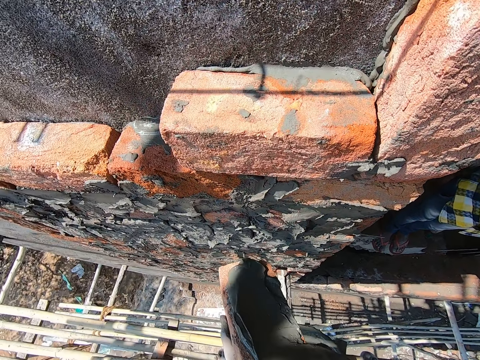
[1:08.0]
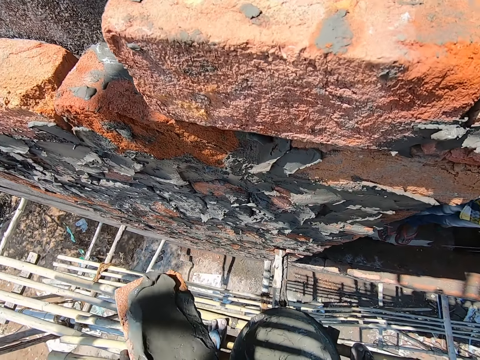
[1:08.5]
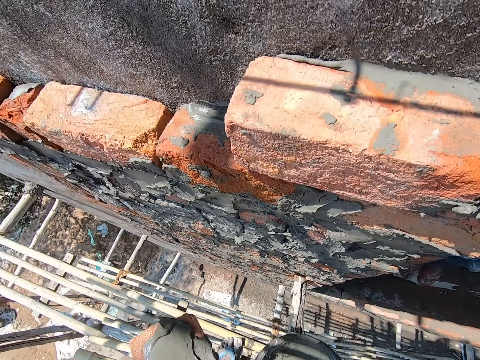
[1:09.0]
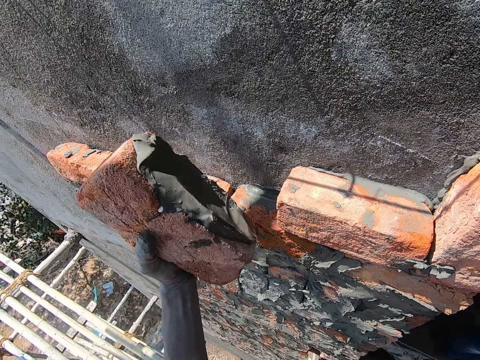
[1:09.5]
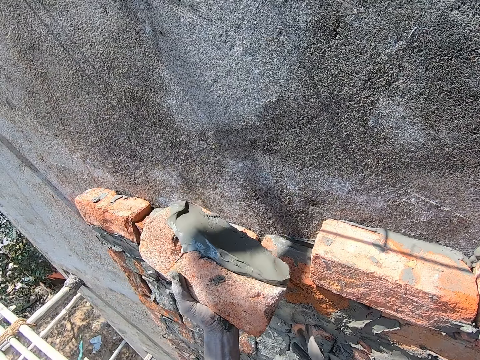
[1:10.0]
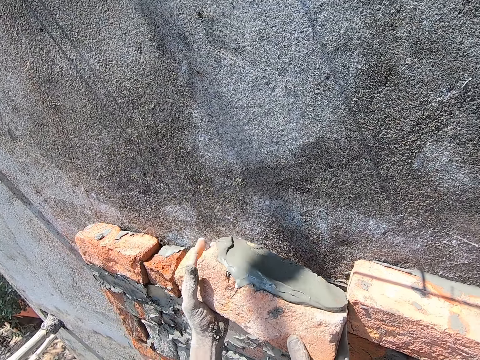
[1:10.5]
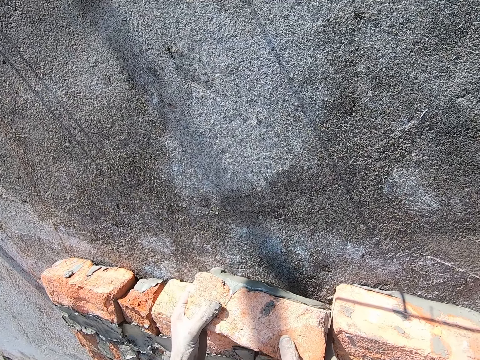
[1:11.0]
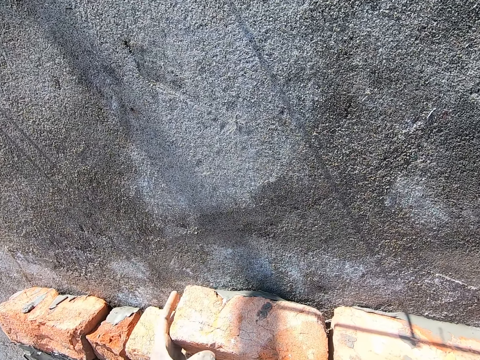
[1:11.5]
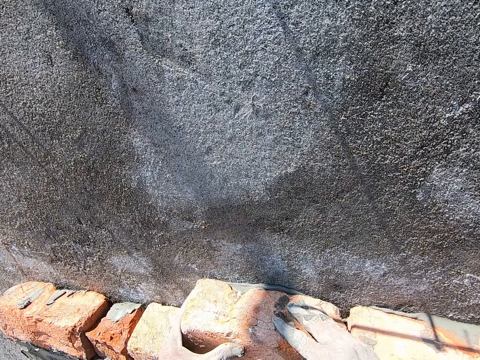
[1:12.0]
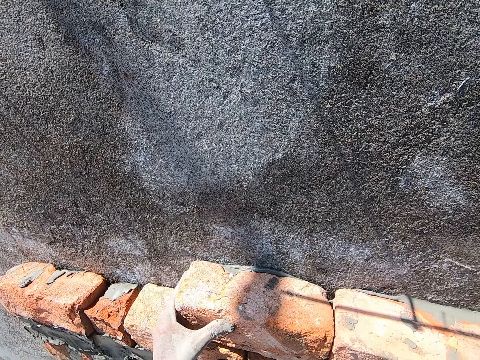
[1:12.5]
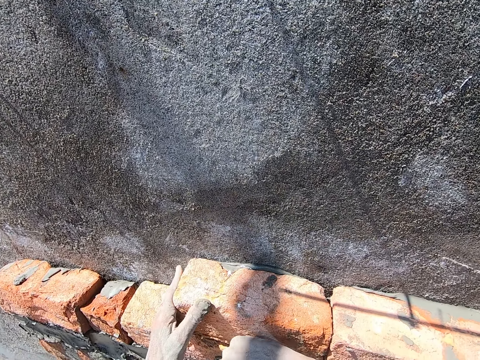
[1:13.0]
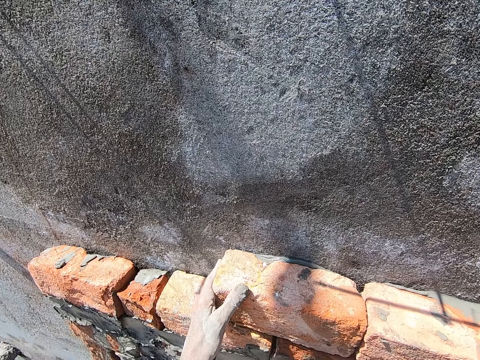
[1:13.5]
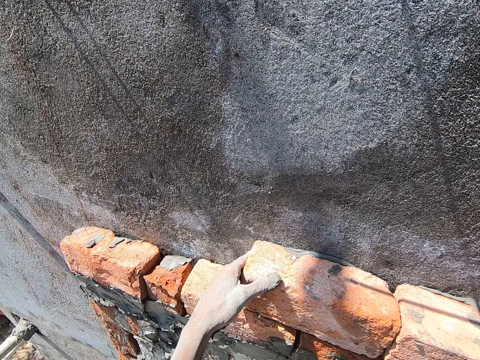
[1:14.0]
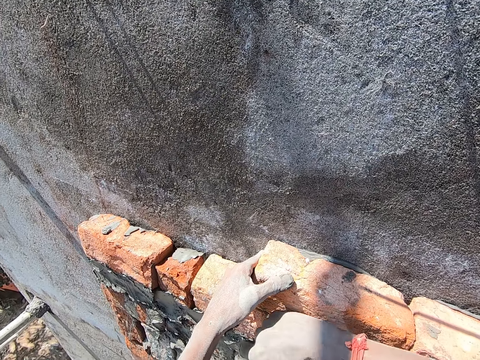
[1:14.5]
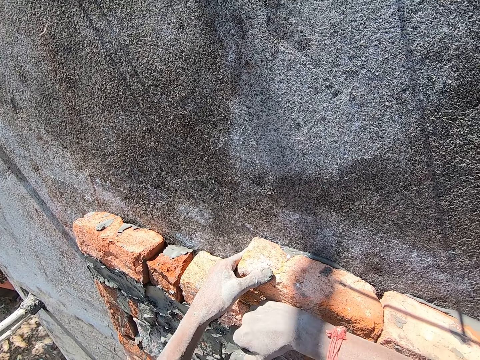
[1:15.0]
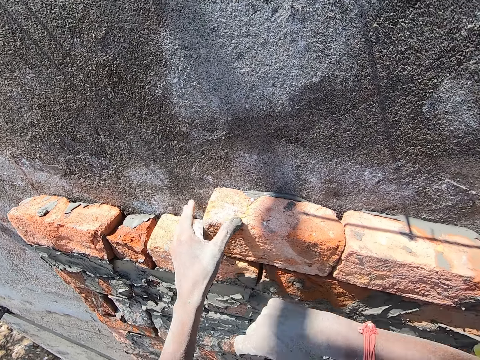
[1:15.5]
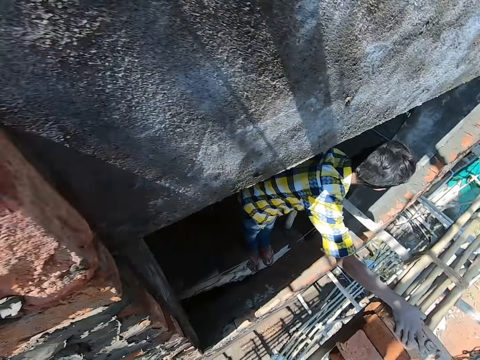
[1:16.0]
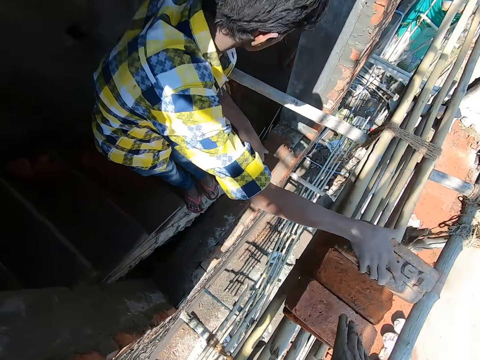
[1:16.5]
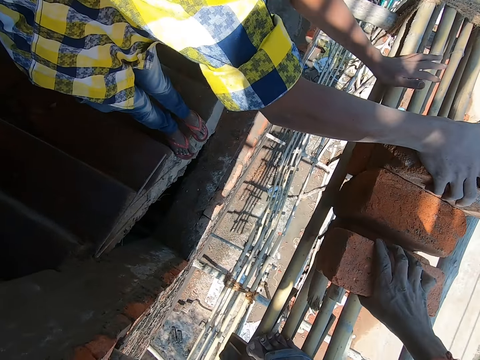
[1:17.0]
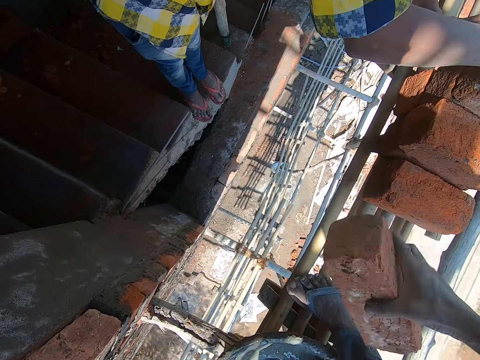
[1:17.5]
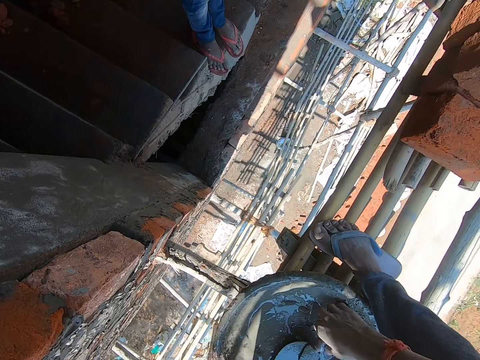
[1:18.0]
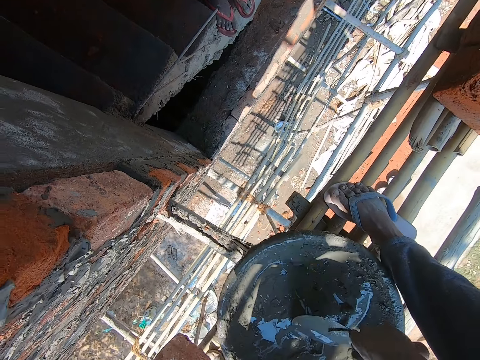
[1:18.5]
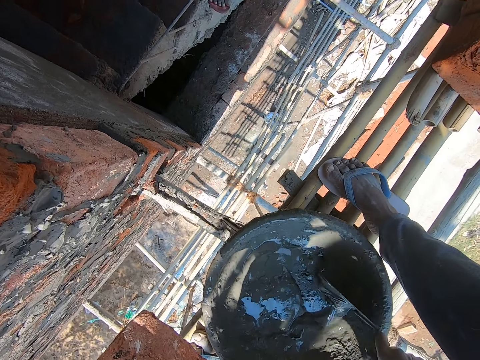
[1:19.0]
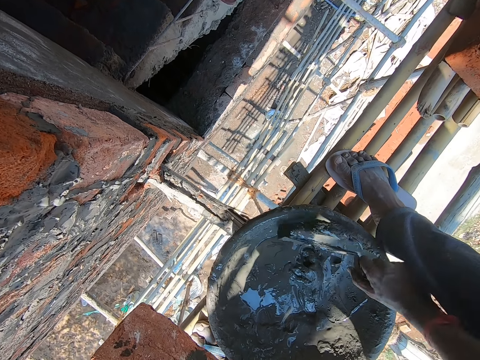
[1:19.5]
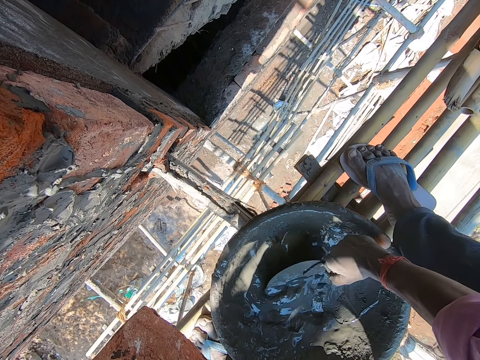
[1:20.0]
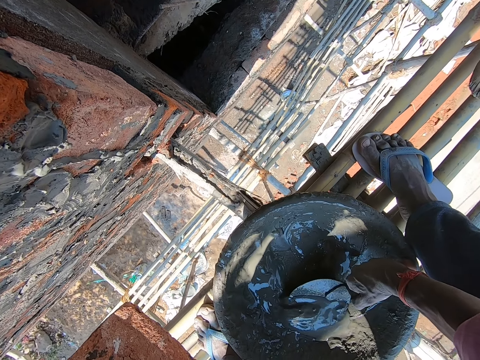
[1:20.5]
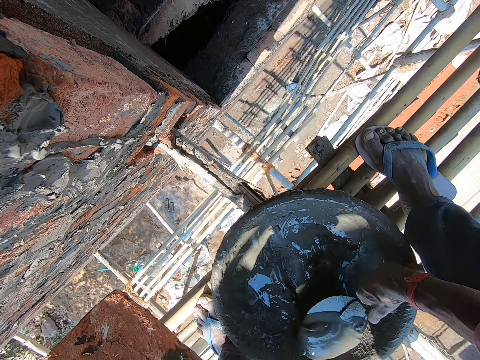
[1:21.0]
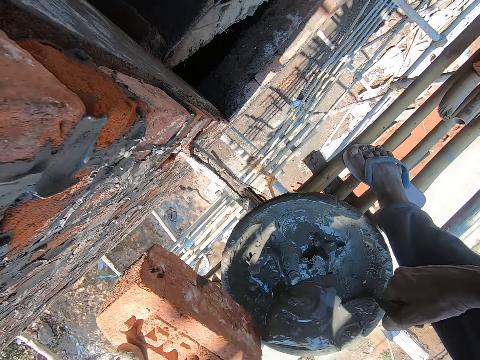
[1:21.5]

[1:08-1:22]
The camera wearer puts the trowel in the basin. They raise the brick. They hold the brick with both hands. They turn the brick. They build the wall with the brick. They touch the brick with the right hand. They hit the brick with the hand. They turn. A person holds a brick. The camera wearer takes the brick. They hold the brick with the left hand. They pick up a trowel. They hold the trowel in the basin. They scoop concrete in the basin with the trowel.

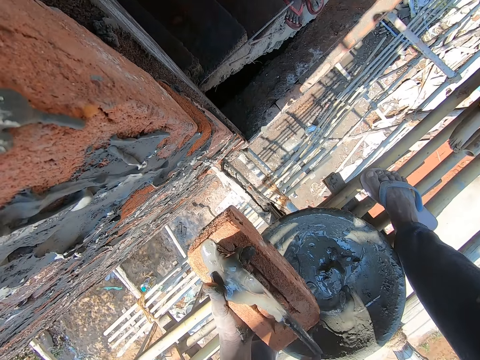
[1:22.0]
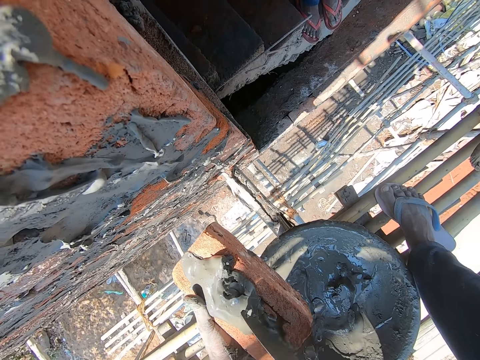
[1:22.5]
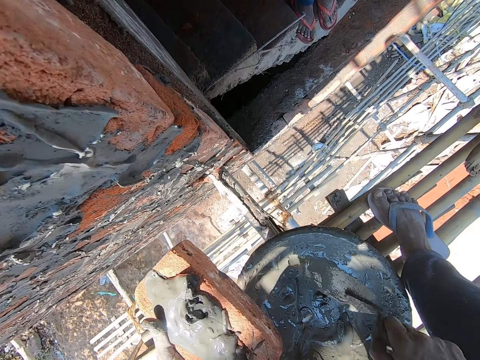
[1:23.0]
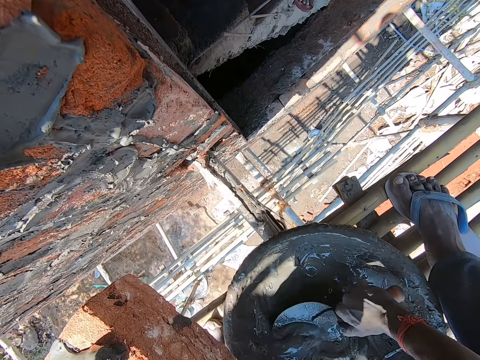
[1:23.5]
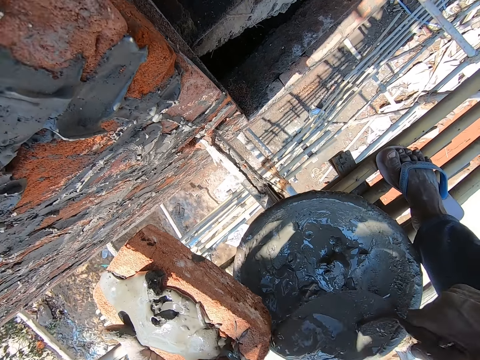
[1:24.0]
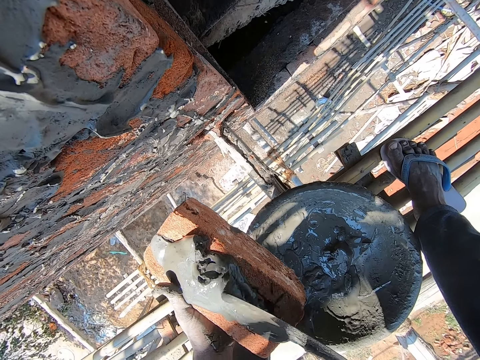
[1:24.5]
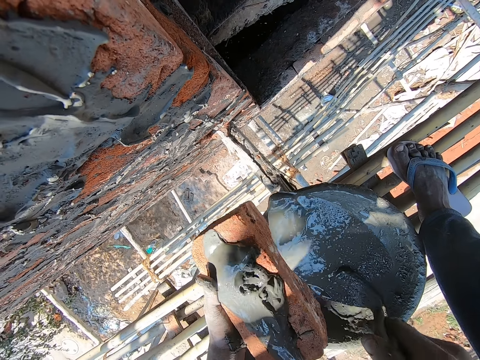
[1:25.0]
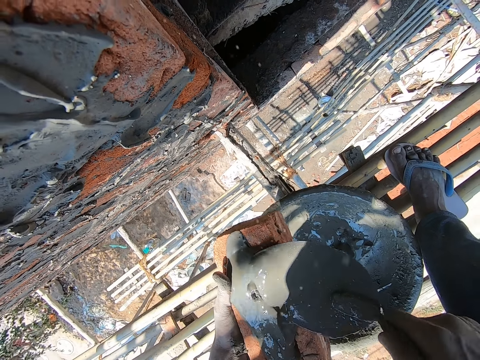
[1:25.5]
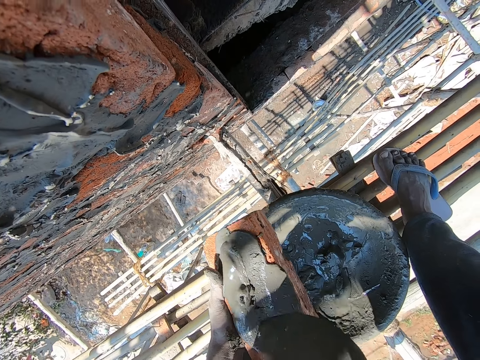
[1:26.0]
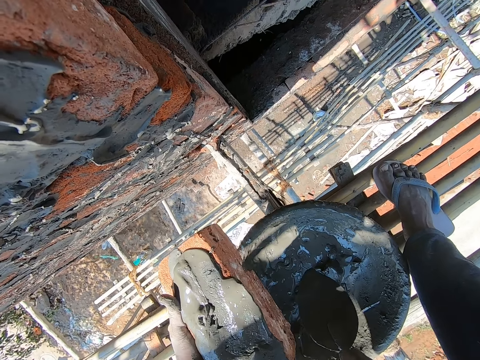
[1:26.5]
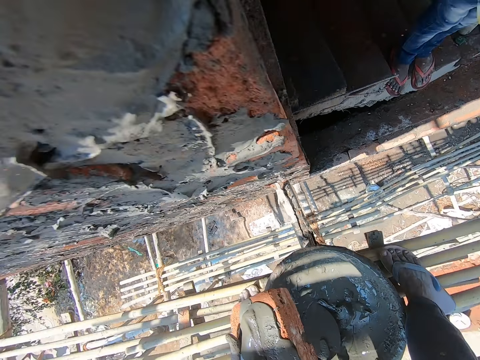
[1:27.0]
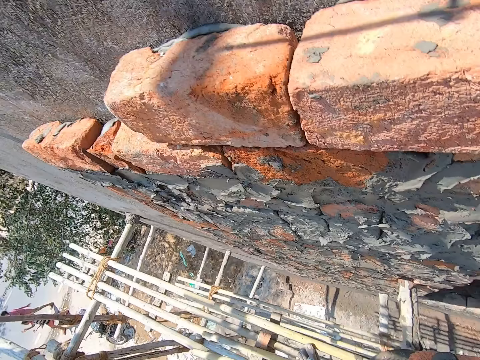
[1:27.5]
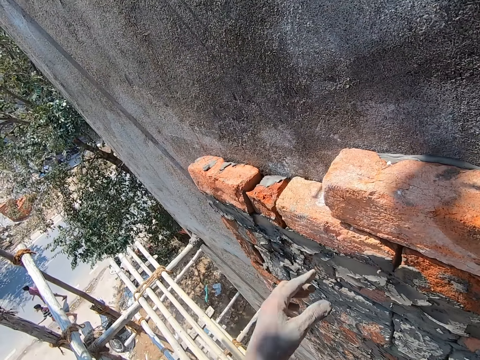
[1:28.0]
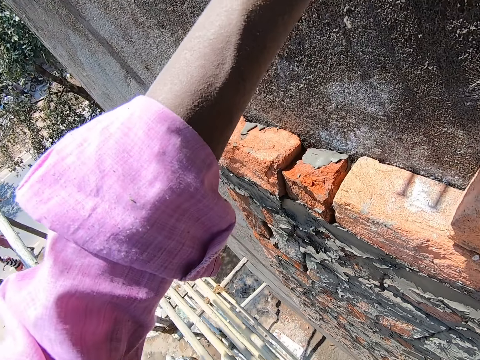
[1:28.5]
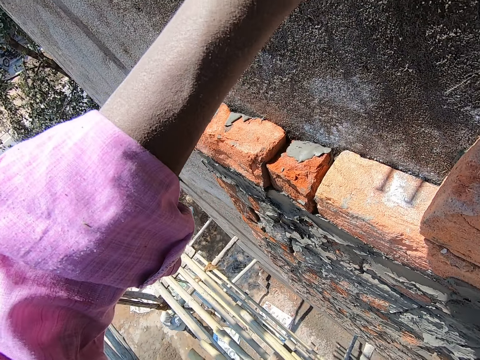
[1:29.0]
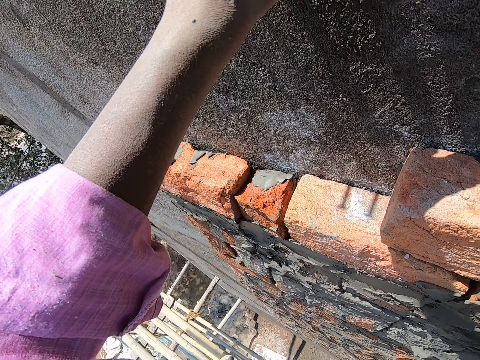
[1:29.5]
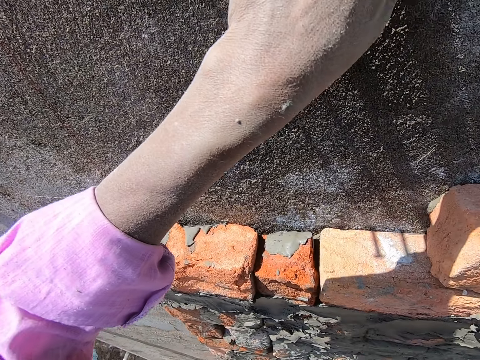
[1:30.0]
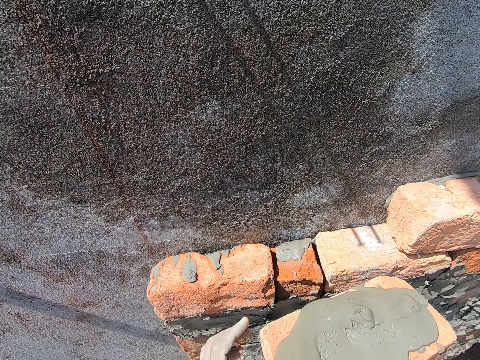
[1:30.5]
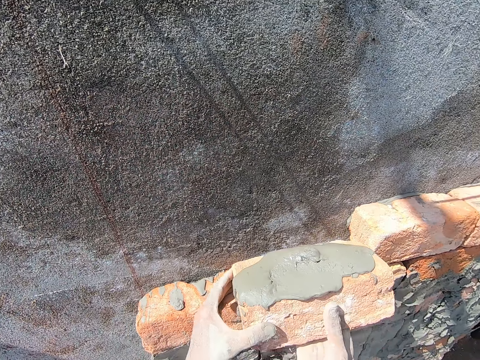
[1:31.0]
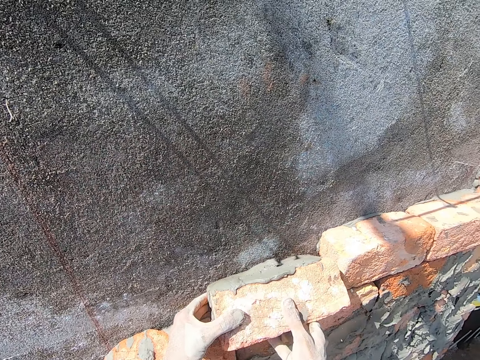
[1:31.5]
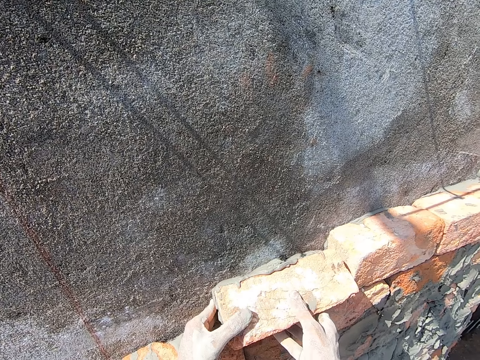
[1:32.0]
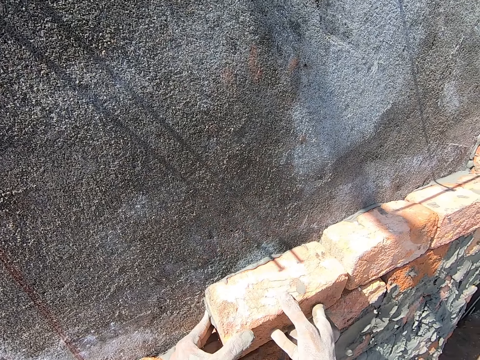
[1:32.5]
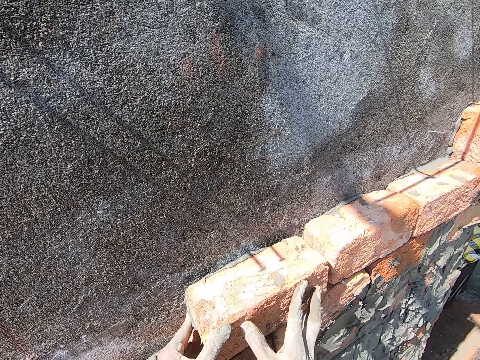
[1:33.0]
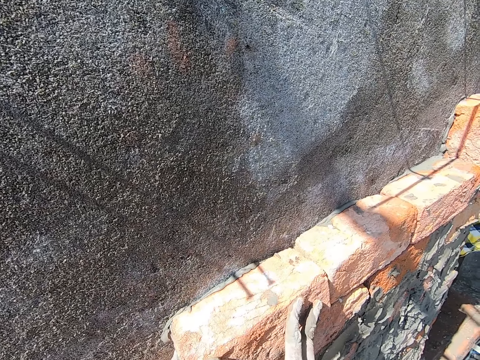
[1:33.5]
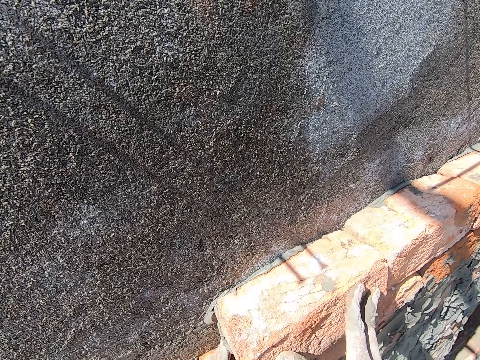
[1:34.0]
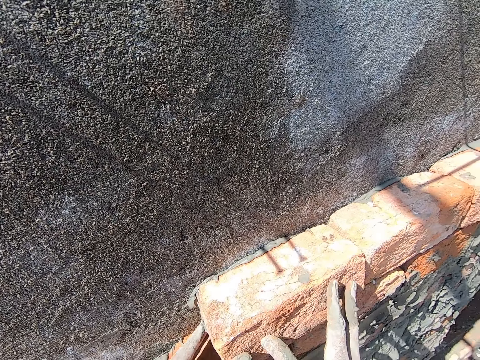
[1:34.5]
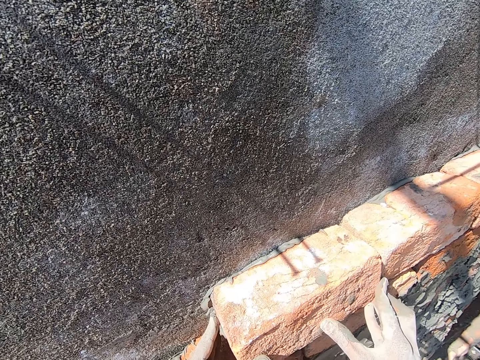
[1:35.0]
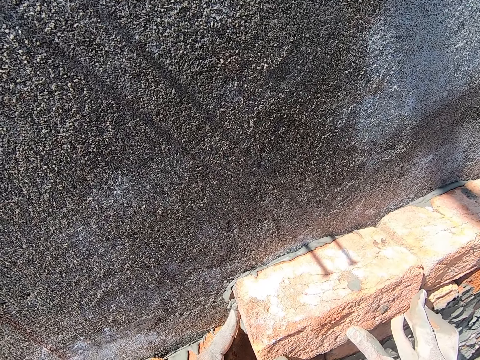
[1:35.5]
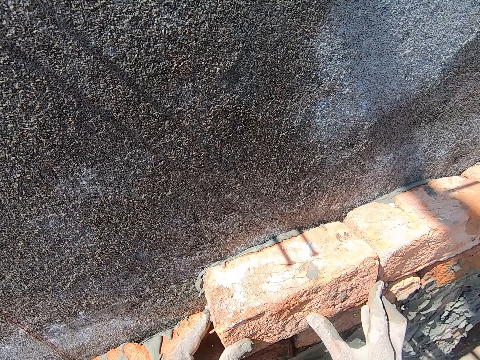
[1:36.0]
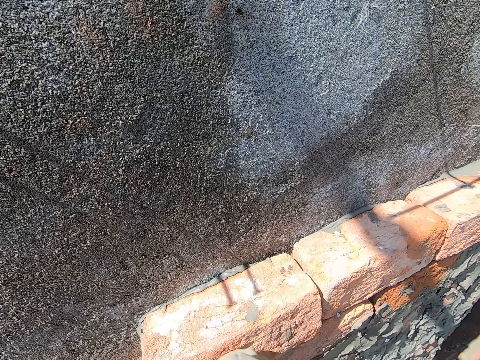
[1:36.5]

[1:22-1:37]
The camera wearer spreads concrete on the brick. They scoop concrete in the basin with a trowel. They spread the concrete on the brick. They put the trowel in the basin. They stand up. They look on the wall. They touch the wall. They lean the left hand on the wall. They hold the brick with both hands. They build the wall with the brick.
